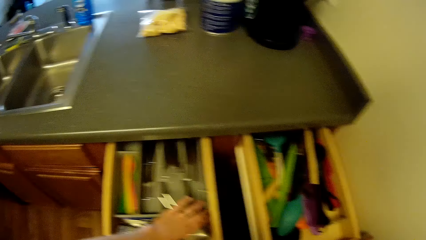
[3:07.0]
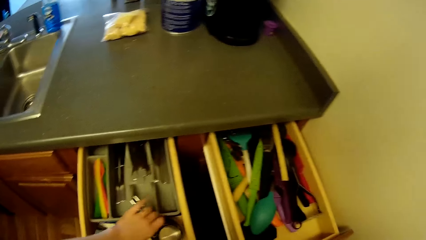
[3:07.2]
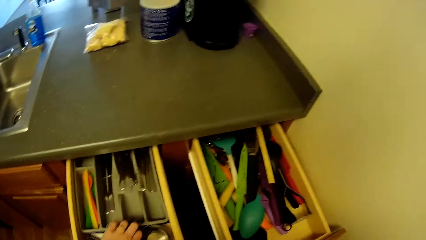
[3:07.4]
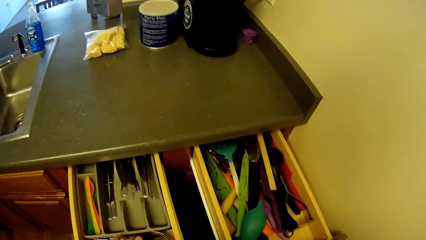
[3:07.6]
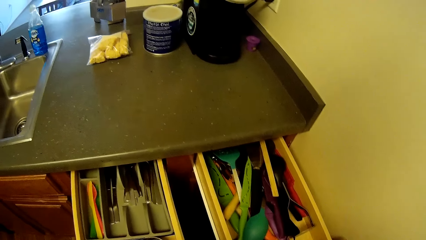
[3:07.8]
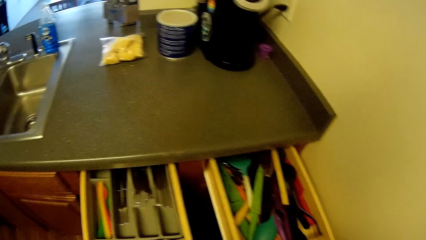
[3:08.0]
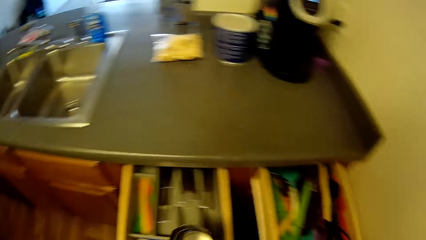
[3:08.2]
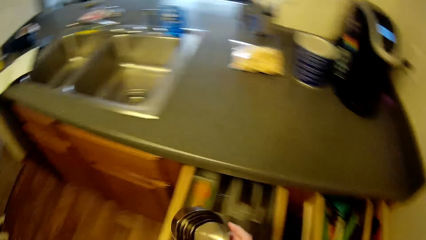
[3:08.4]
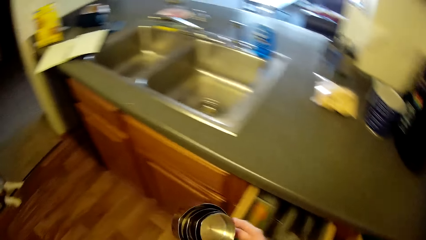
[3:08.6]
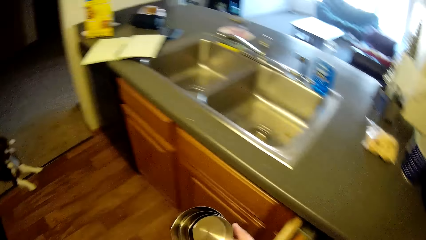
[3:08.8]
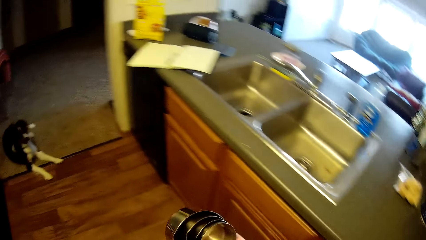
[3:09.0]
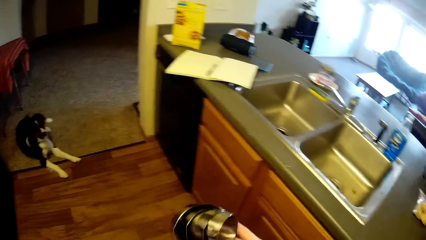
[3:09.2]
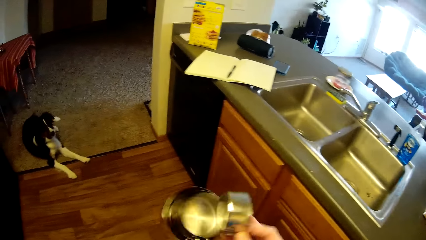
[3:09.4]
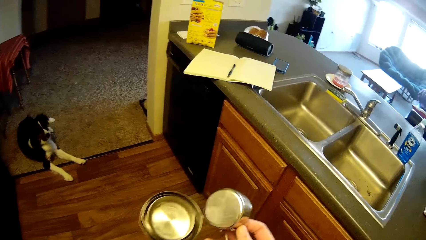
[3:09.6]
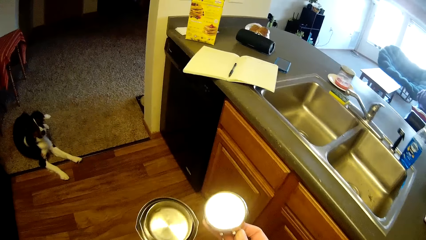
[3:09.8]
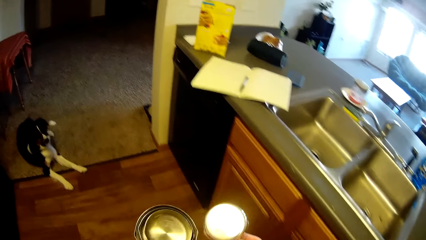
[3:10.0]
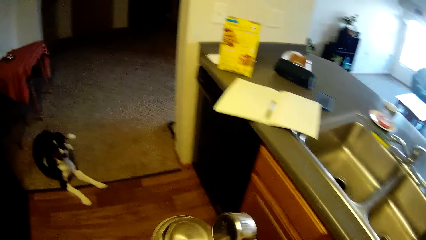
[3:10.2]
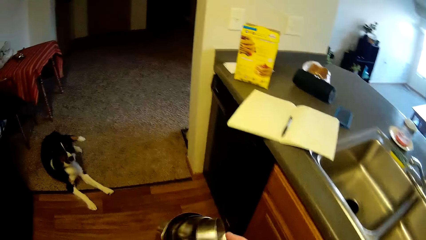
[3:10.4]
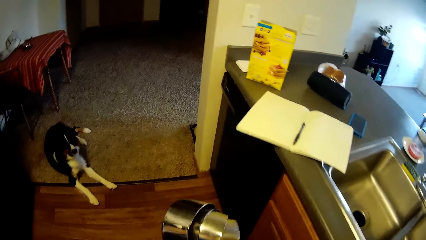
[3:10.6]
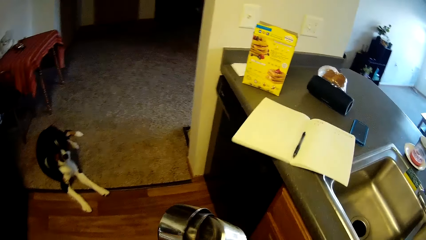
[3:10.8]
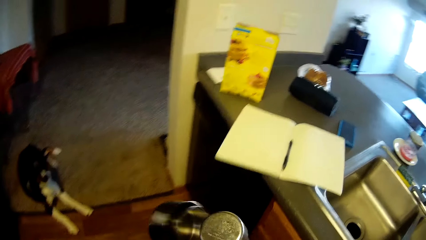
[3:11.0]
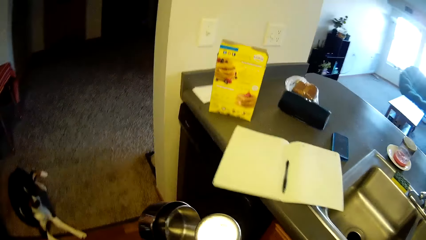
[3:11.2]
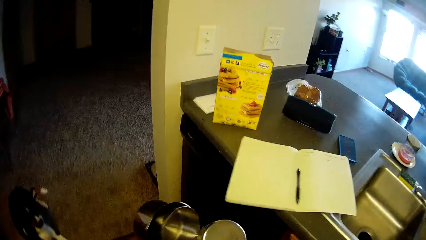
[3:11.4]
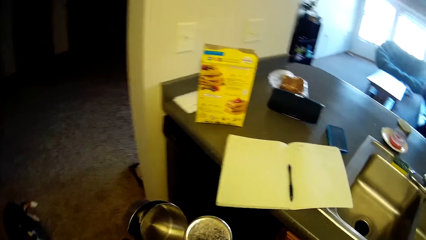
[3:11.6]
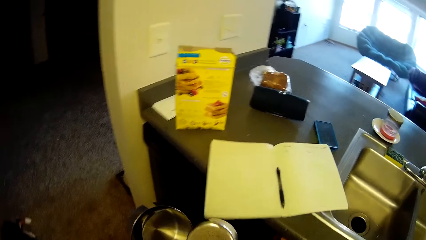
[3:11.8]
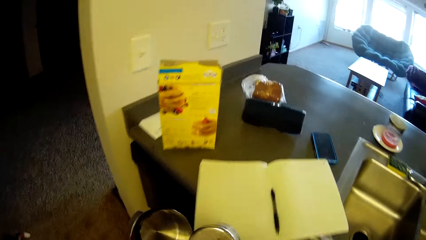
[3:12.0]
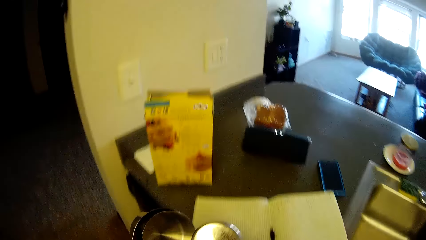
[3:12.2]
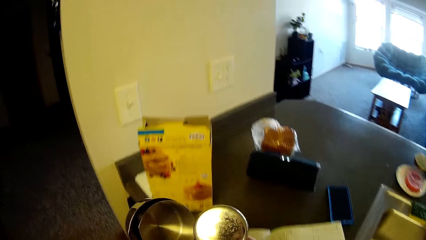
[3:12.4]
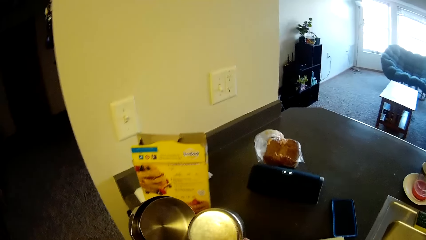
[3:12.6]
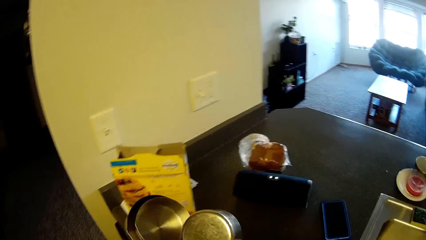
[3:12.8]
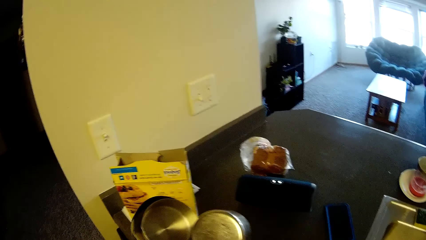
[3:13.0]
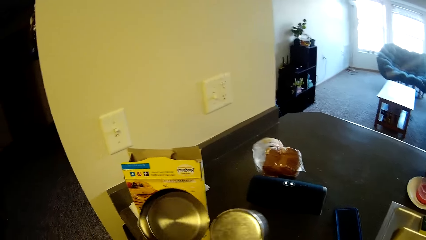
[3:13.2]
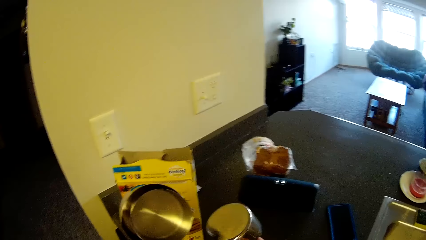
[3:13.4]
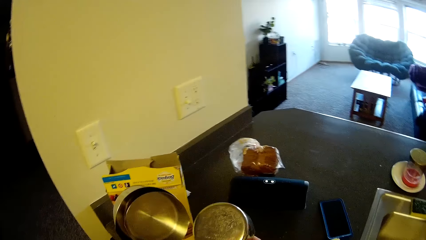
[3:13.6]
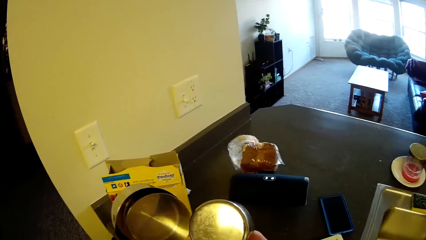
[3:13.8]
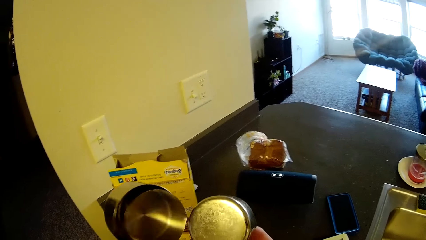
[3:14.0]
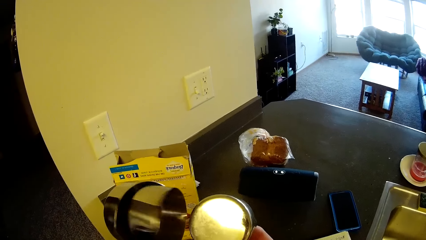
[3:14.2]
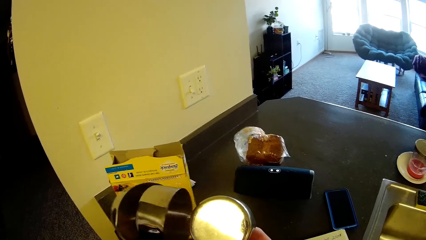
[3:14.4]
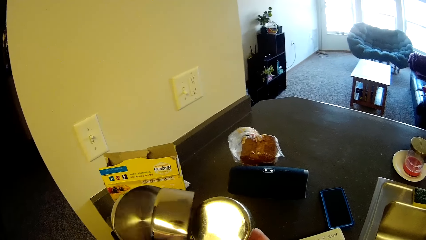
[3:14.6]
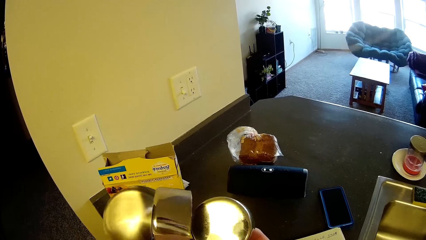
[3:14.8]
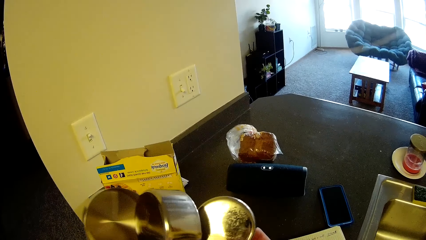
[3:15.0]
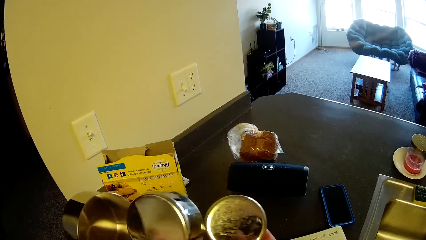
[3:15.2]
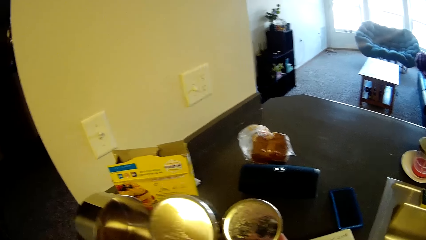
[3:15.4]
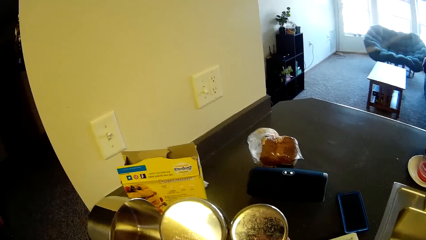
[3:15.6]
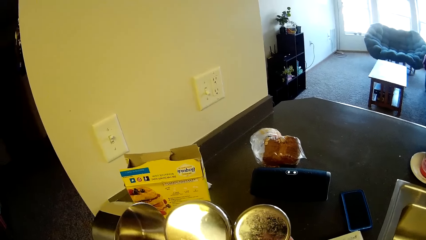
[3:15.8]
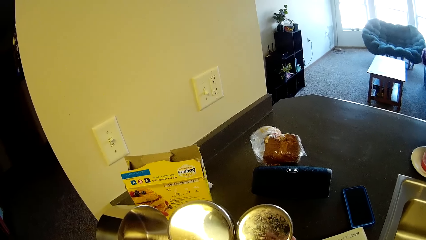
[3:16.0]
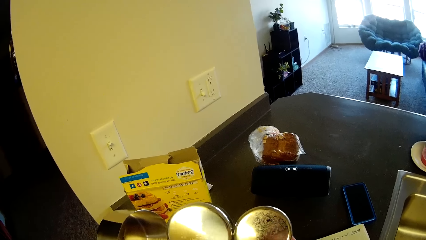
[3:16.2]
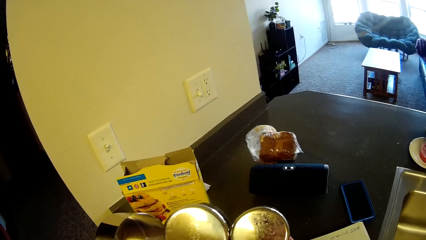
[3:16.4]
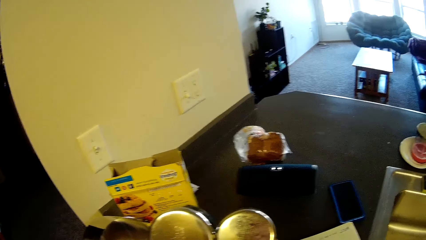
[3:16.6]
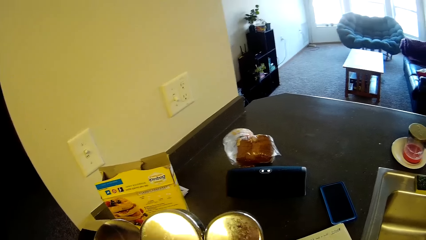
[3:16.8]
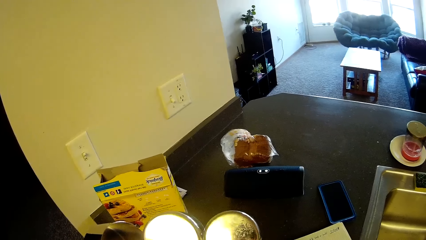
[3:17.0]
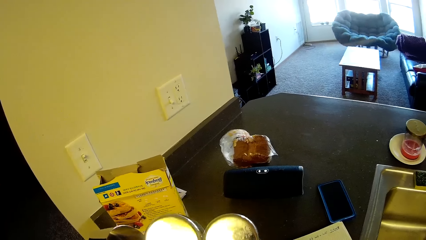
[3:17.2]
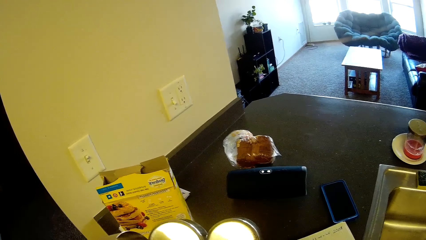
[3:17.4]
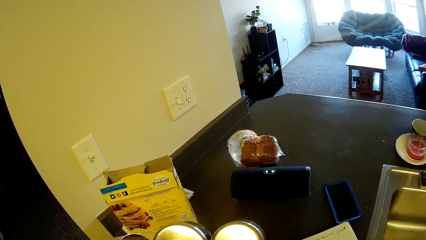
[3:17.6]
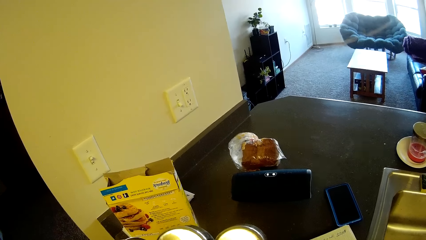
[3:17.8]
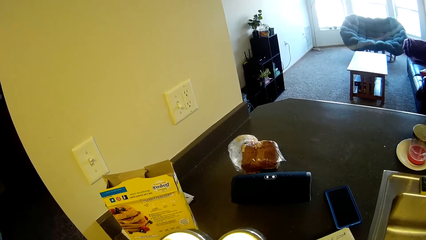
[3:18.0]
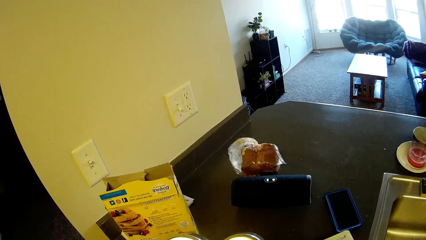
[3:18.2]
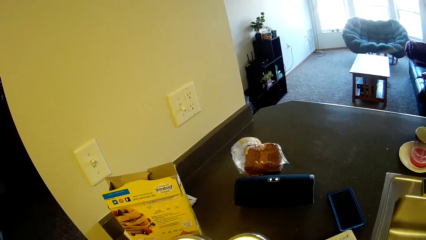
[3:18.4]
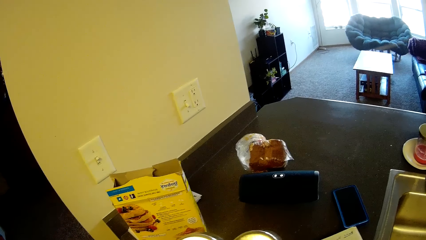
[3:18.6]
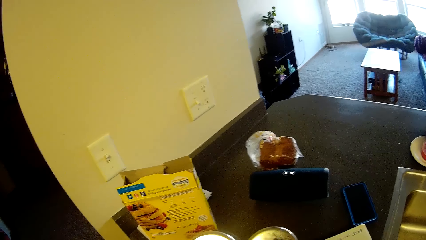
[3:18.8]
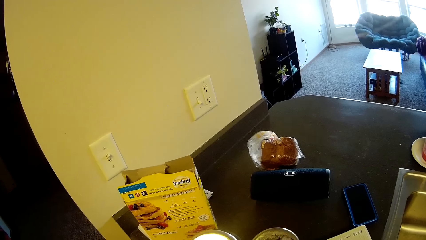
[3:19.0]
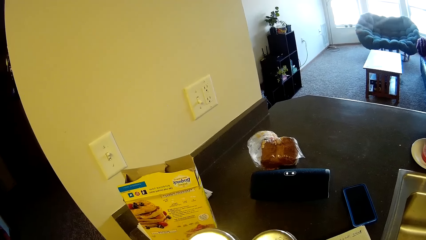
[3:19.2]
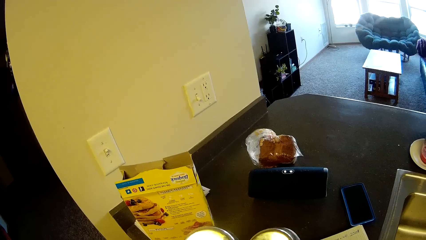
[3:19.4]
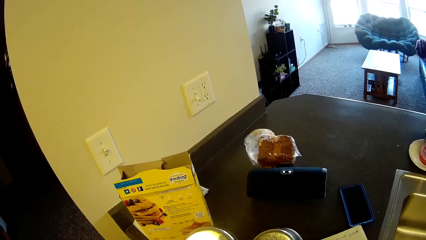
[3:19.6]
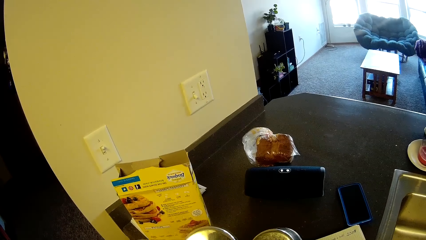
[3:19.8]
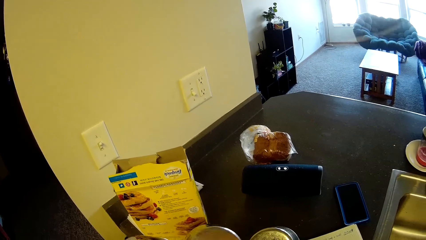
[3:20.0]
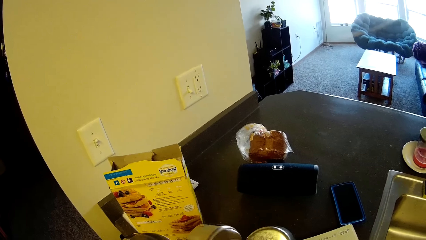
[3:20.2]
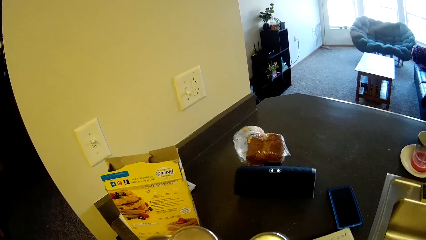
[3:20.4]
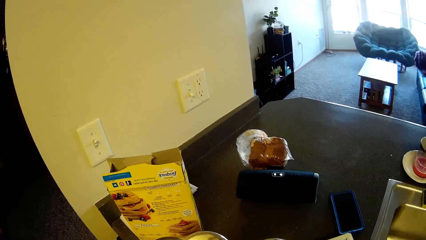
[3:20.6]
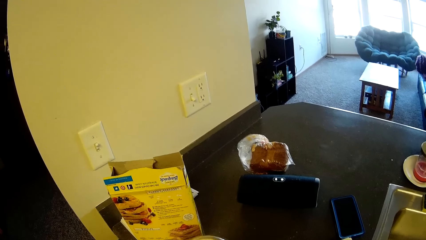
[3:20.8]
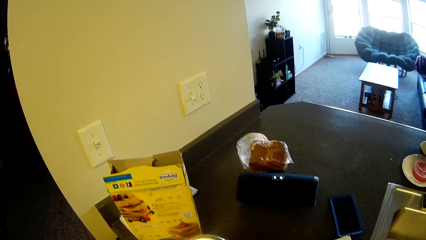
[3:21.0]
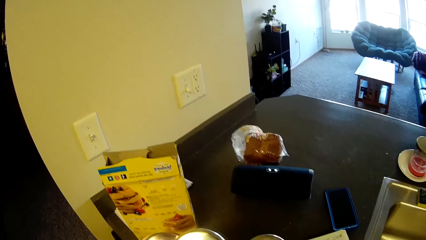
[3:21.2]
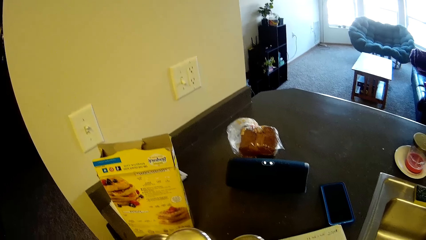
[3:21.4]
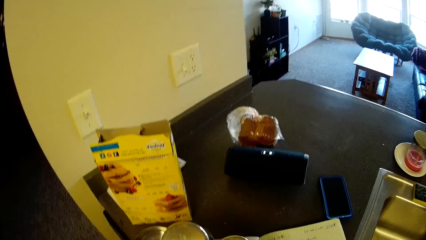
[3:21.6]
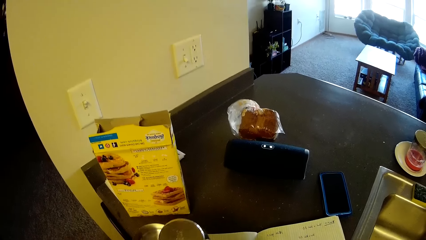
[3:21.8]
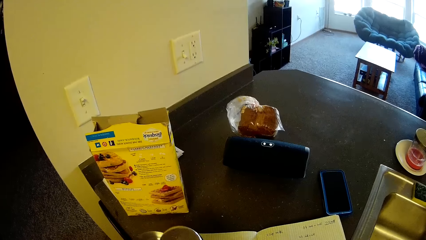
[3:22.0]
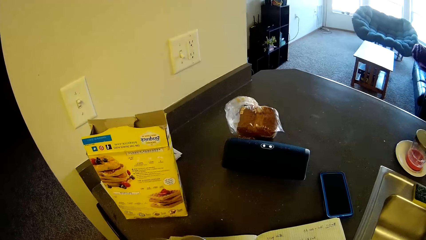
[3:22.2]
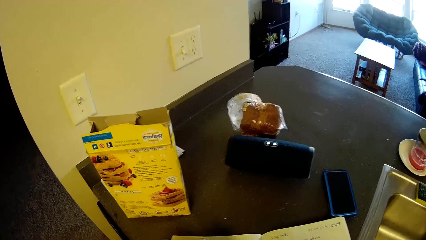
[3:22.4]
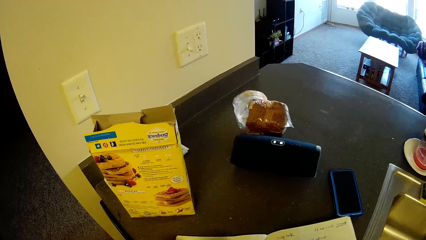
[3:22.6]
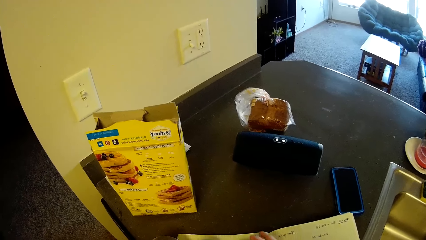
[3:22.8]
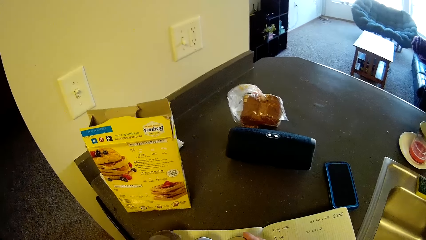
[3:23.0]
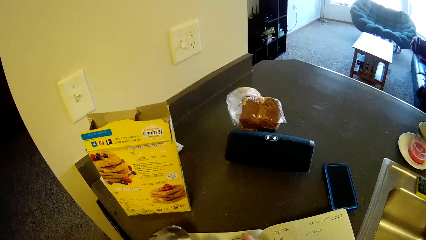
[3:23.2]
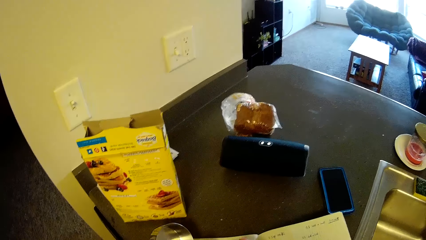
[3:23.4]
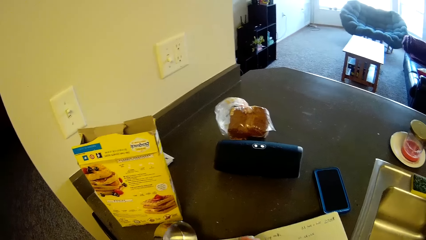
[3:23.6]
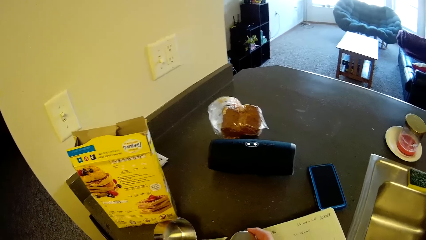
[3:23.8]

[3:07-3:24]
The camera wearer picks up a set of measuring cups or a container inside the left drawer with her left hand. She walks back to the book on the kitchen table. She removes a measuring cup from the set with her right hand. She checks the measuring cups in her hands. She stands on the floor.
